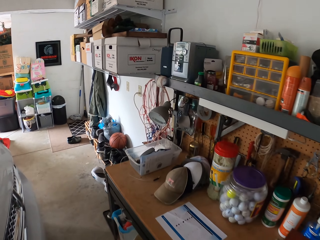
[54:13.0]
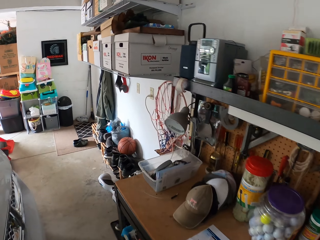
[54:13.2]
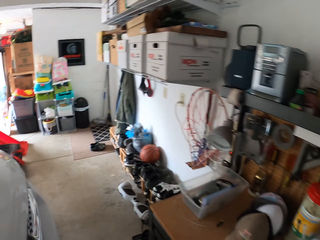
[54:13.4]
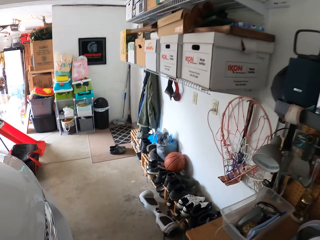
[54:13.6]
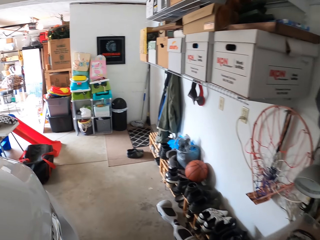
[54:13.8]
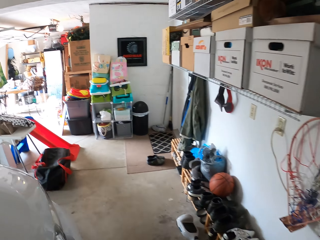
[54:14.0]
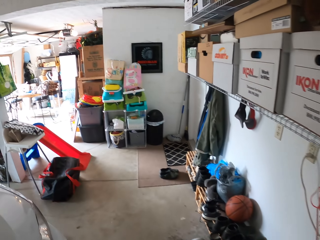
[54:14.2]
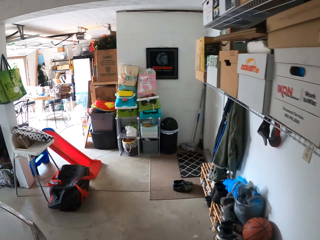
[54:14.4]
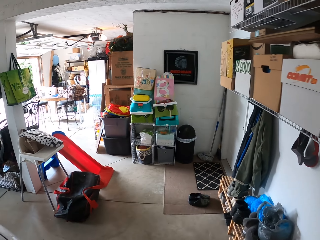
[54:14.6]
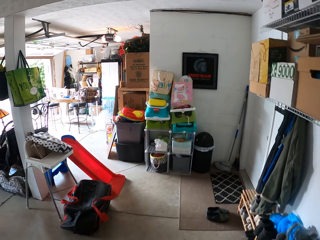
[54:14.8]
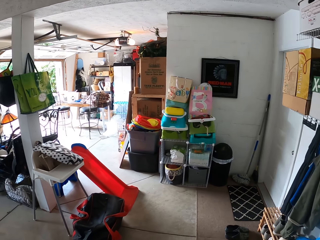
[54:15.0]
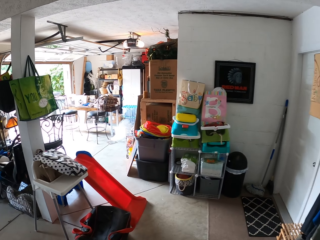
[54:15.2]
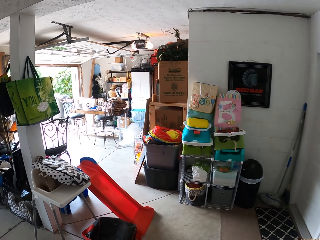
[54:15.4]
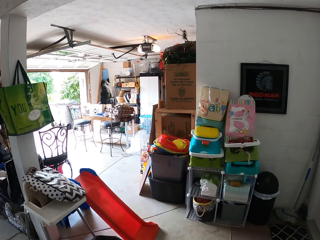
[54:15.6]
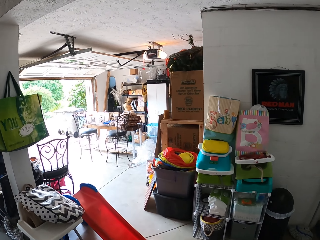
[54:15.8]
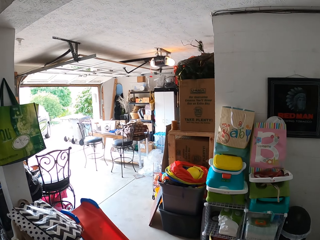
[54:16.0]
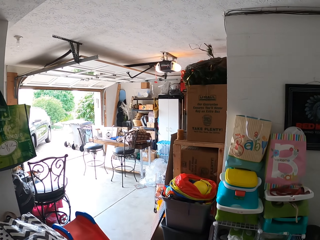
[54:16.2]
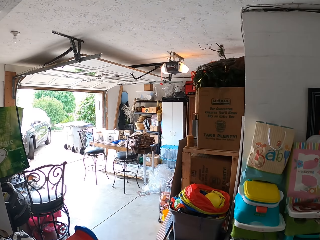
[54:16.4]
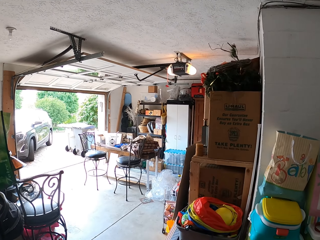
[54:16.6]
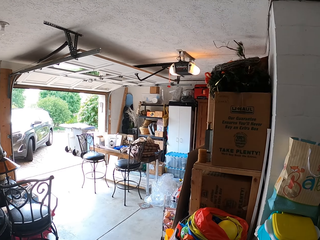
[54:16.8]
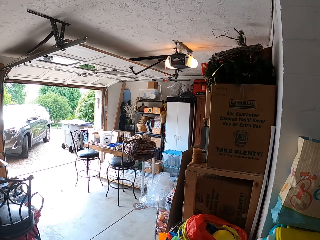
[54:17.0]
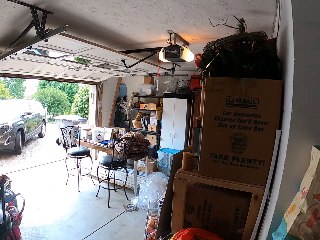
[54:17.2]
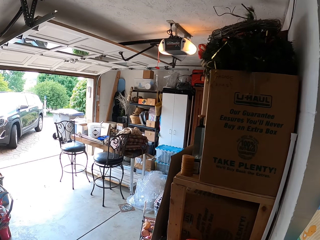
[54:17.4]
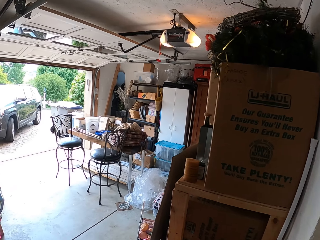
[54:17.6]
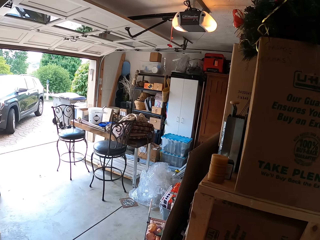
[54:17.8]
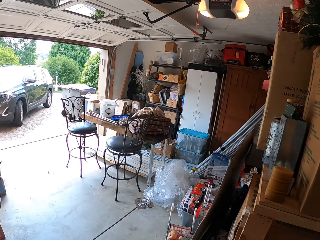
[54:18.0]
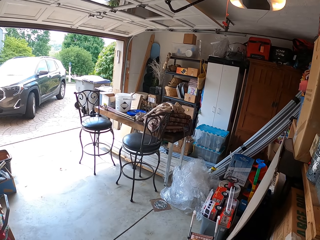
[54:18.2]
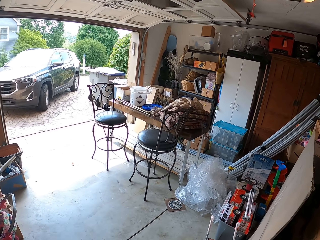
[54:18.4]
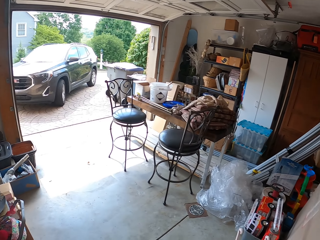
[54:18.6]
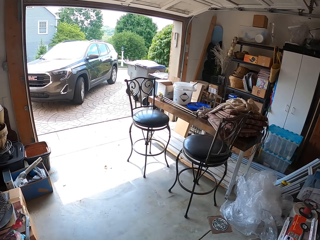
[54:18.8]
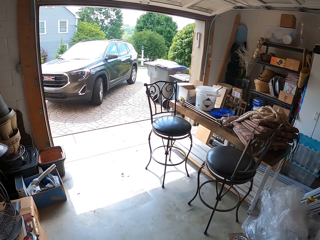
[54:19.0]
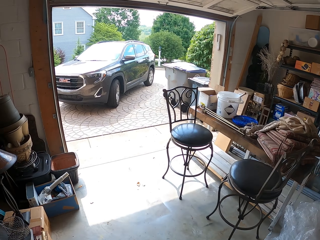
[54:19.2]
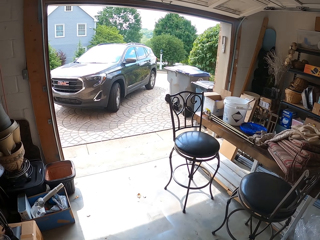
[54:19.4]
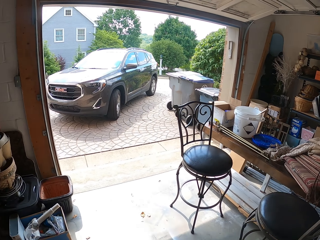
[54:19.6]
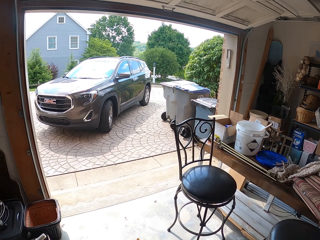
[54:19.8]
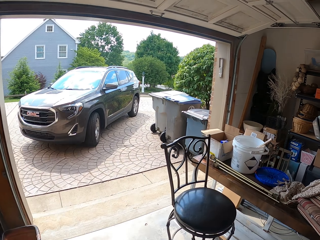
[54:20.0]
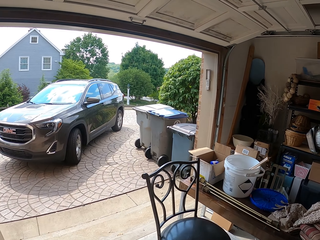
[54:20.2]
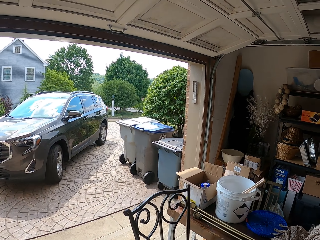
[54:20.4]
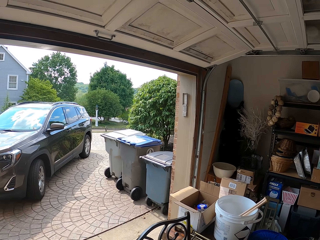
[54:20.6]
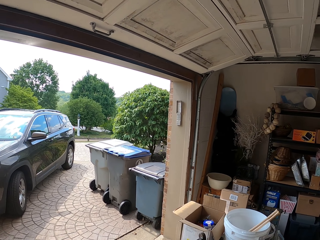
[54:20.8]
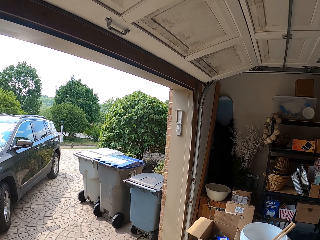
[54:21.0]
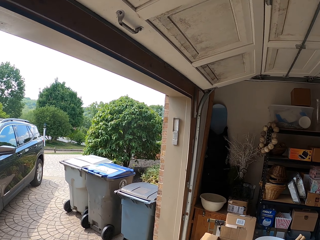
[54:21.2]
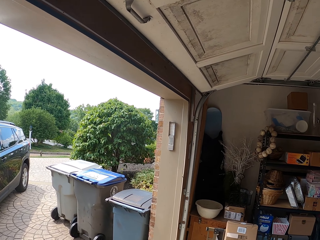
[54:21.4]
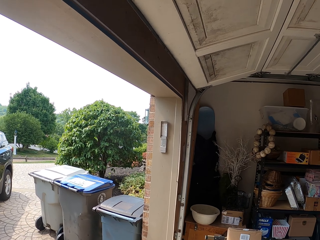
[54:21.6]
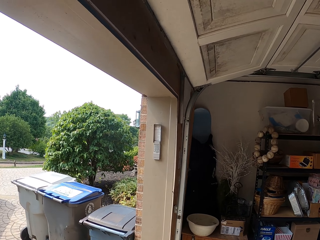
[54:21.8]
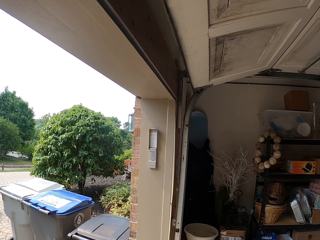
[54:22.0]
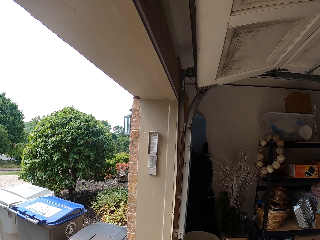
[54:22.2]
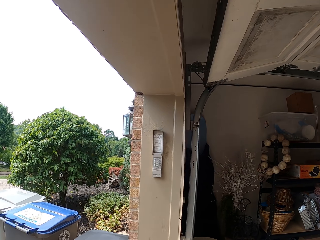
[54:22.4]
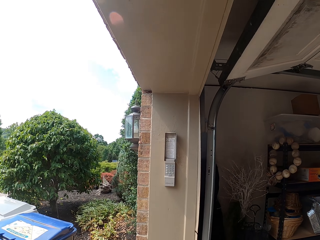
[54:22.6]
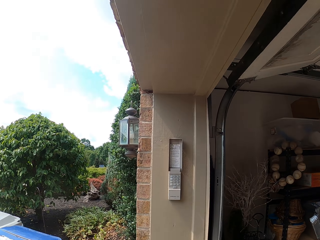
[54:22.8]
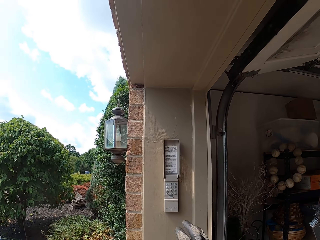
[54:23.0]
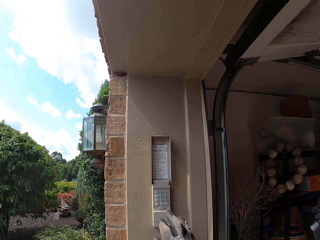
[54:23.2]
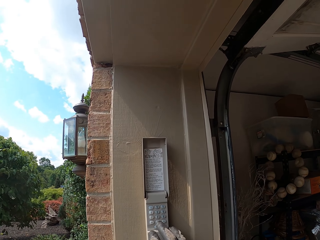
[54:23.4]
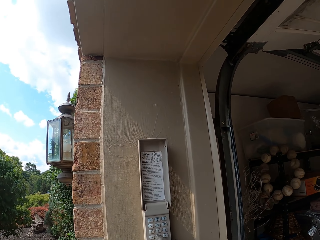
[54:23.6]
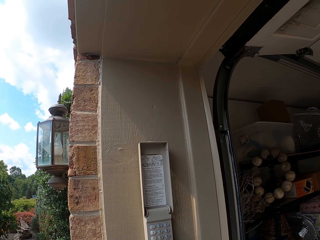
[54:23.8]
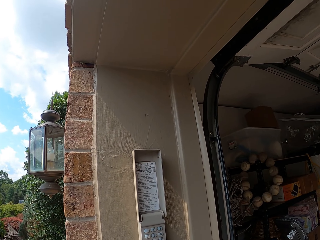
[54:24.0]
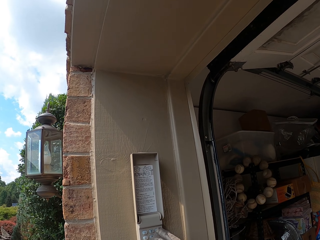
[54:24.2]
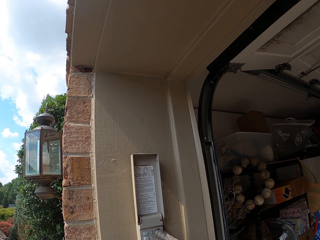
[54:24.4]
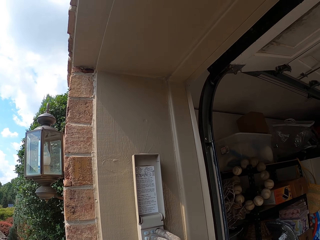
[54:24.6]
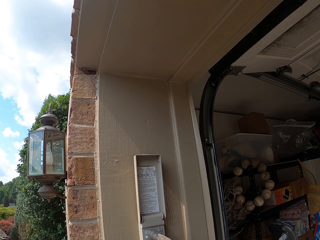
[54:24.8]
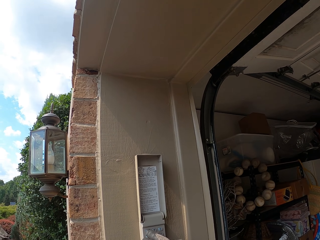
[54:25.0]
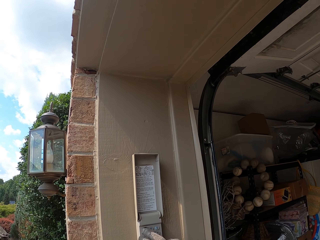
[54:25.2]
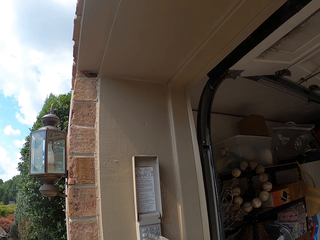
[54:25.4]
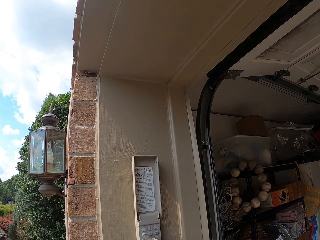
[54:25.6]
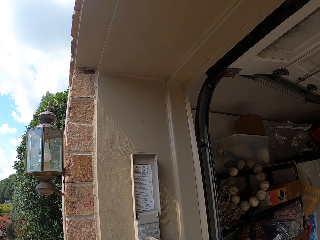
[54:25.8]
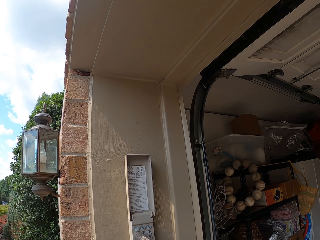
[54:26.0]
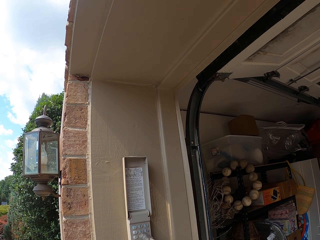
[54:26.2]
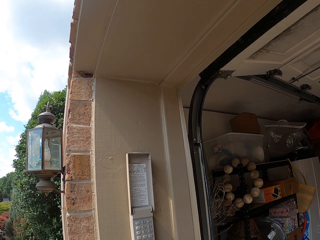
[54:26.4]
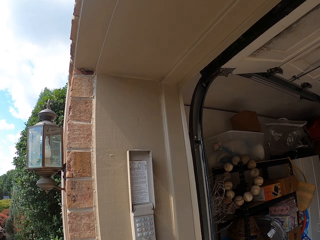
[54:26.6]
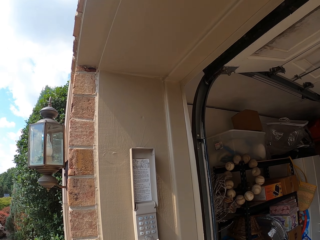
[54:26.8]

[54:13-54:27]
The camera wearer walks out of the garage. They put code on the garage security system at the entrance of the garage.

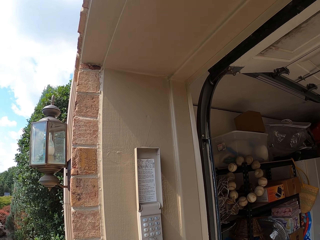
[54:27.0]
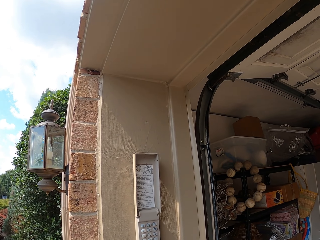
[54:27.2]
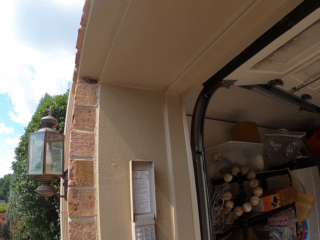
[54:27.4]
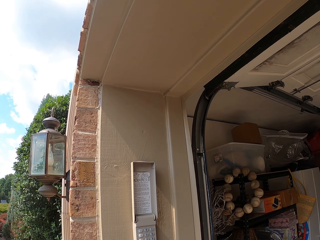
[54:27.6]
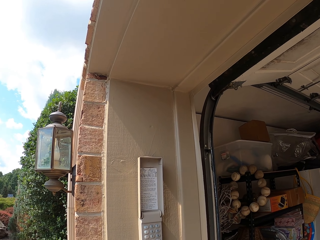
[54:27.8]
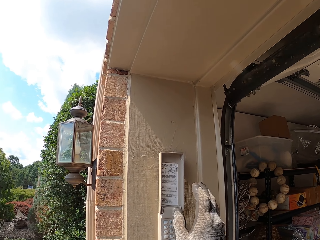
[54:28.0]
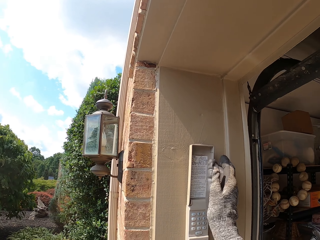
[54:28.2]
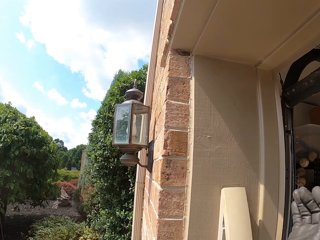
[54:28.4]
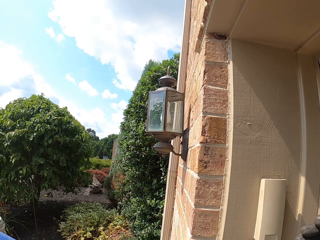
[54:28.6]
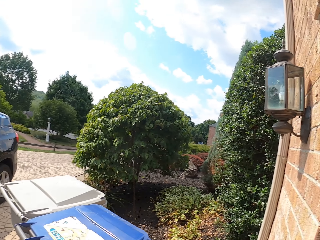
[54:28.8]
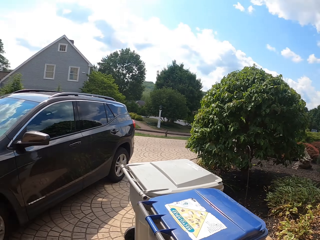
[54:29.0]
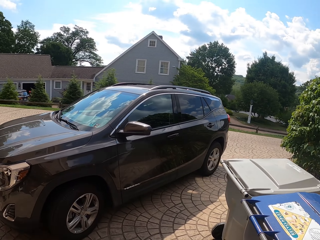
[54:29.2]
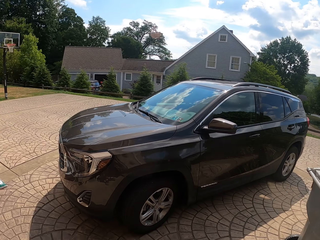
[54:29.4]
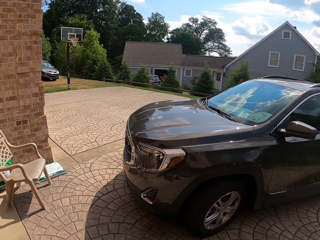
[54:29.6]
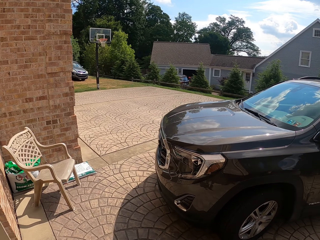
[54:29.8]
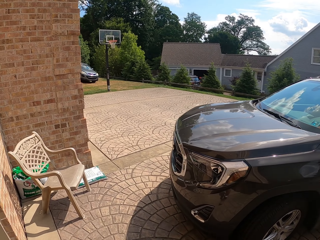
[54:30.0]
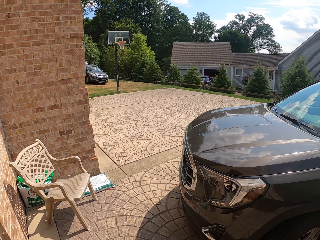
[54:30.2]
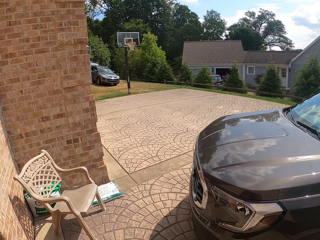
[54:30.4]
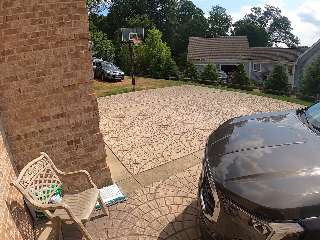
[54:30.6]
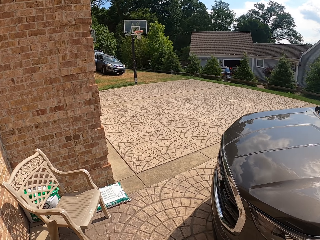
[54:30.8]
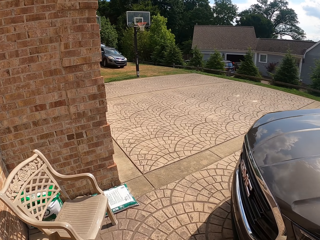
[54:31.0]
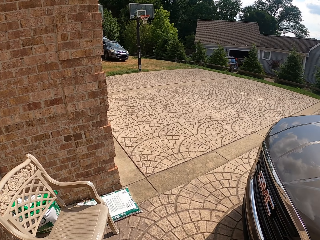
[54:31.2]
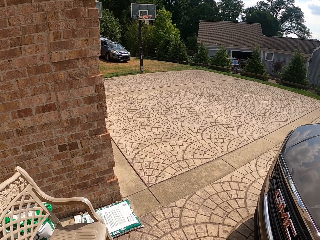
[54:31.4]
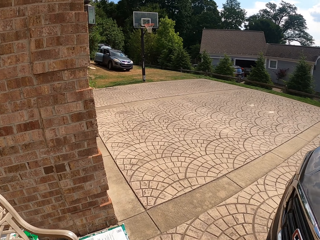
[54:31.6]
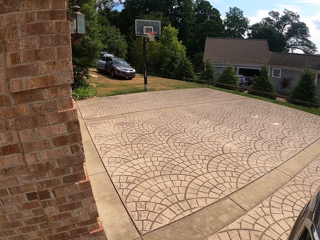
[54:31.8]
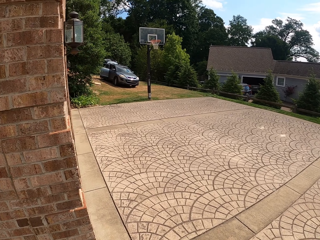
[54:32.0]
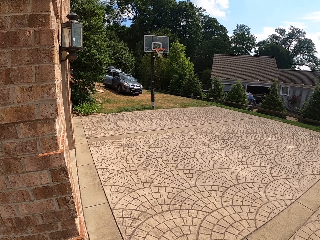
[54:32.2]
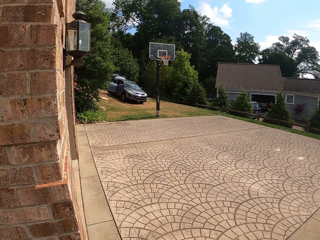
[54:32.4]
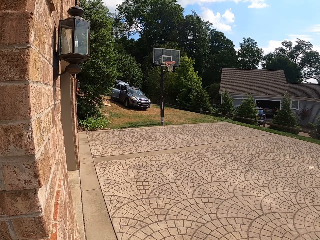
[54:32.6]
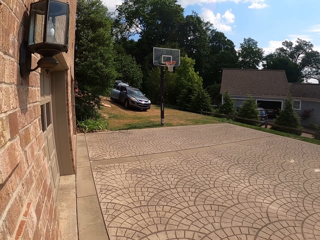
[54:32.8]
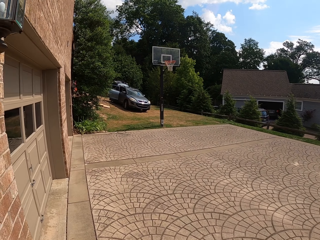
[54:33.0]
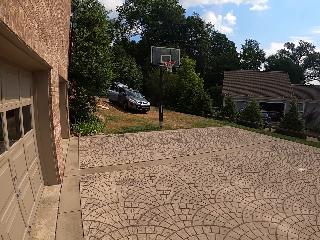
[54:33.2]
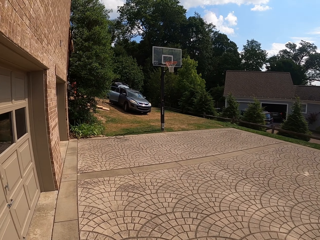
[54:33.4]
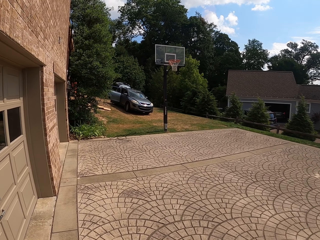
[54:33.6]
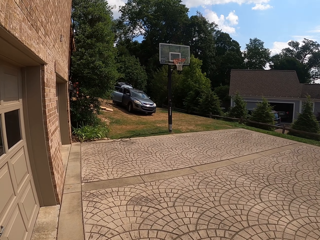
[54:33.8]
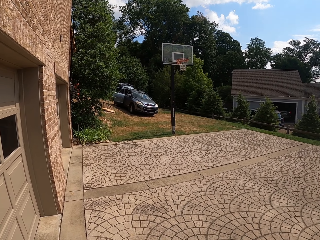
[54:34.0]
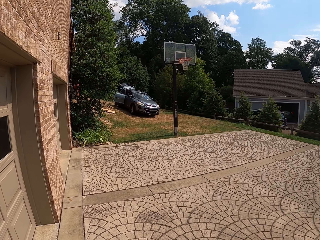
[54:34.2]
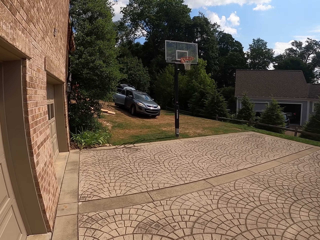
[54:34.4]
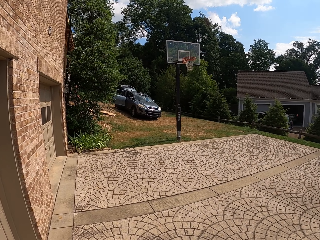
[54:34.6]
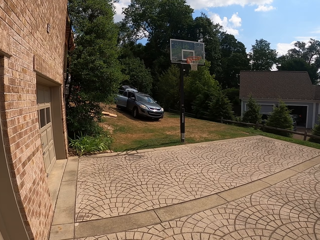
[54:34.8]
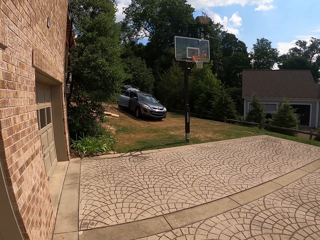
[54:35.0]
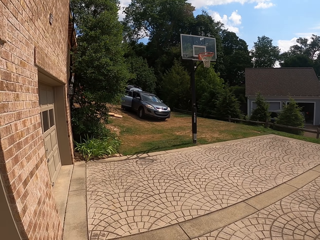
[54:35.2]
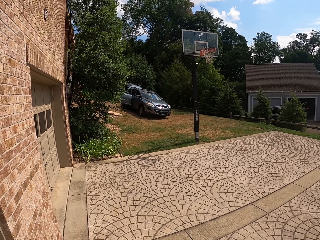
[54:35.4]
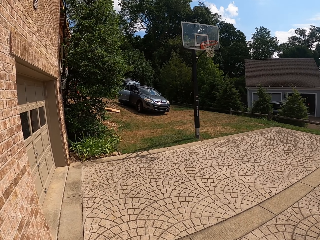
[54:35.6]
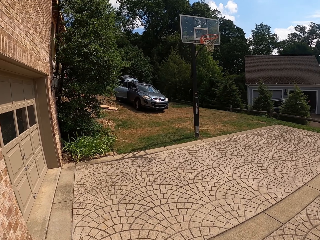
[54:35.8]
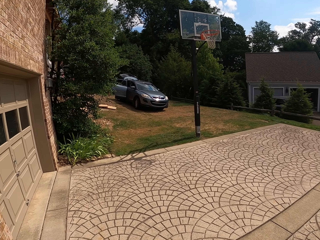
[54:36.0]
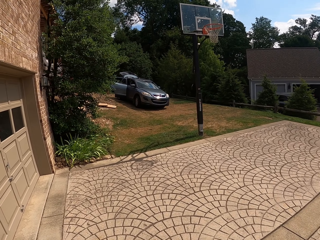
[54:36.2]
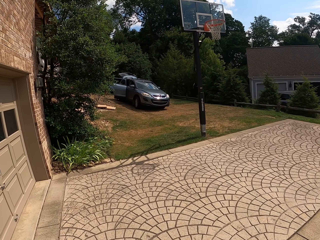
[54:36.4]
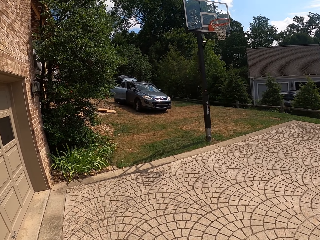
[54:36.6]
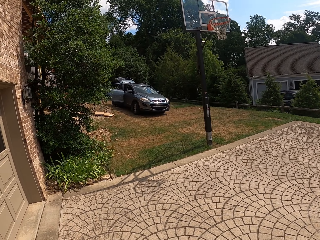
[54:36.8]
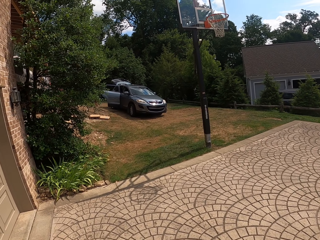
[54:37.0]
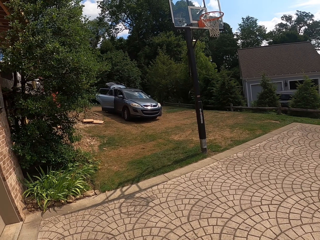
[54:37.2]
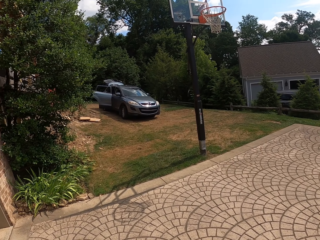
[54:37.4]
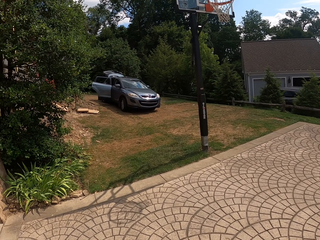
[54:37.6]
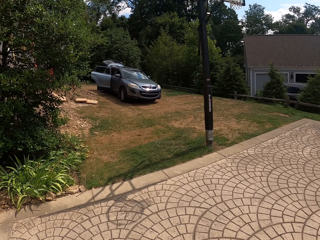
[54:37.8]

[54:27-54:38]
The camera wearer lowers the case. They walk out in the compound.
